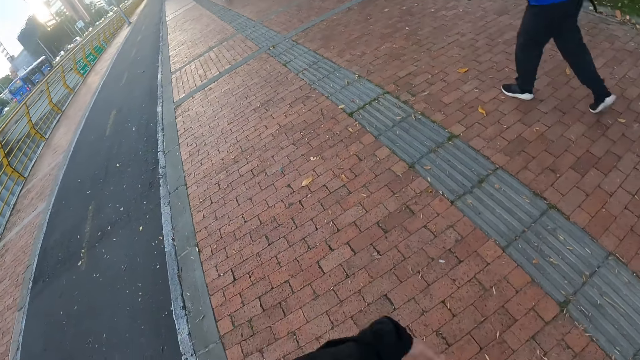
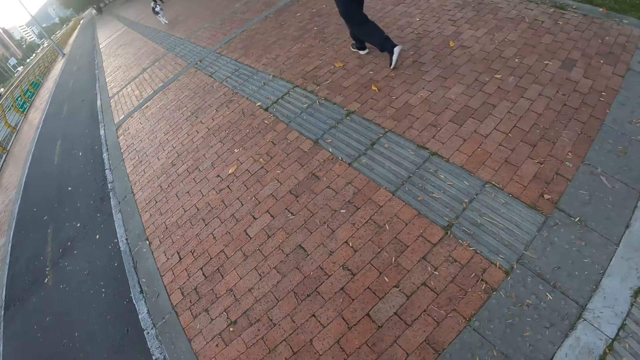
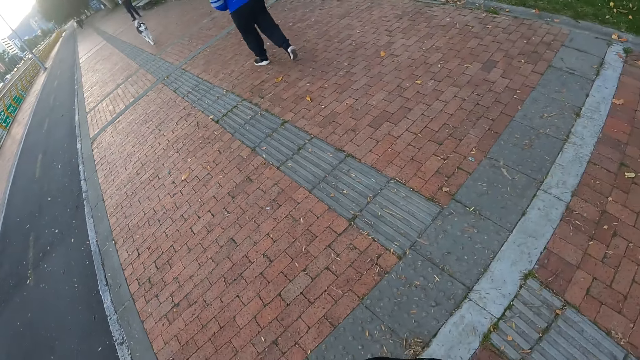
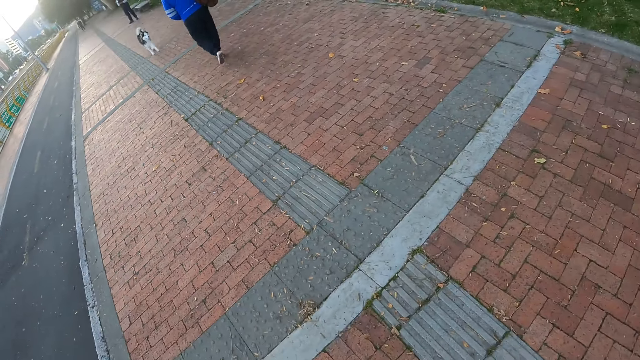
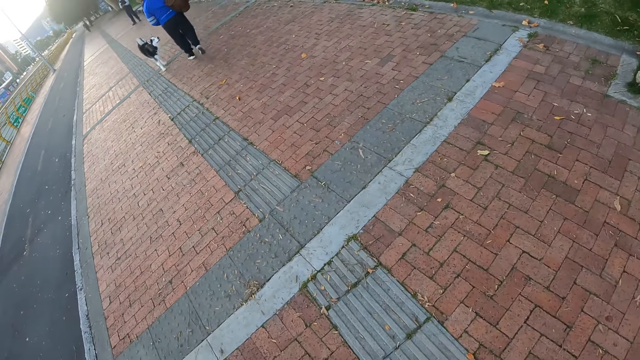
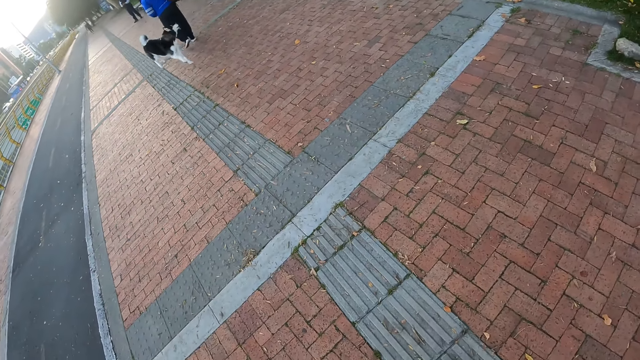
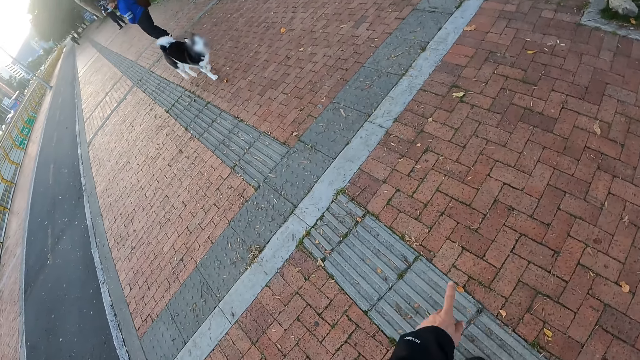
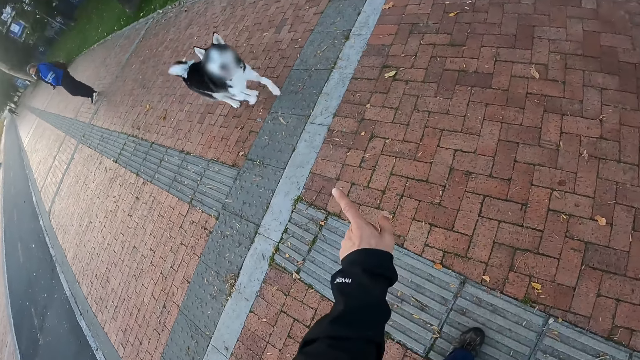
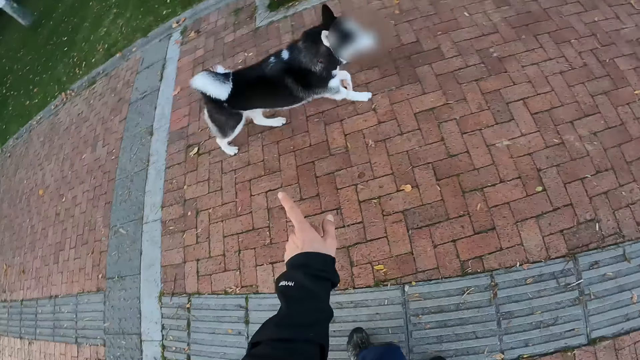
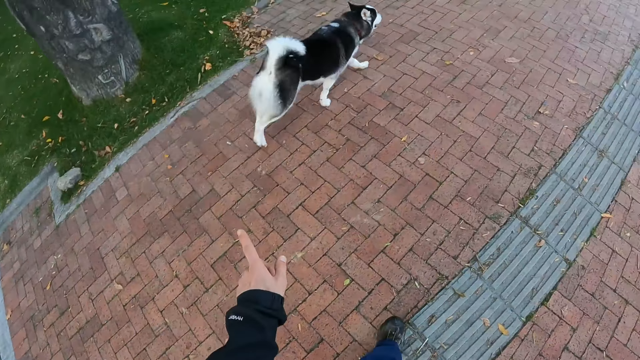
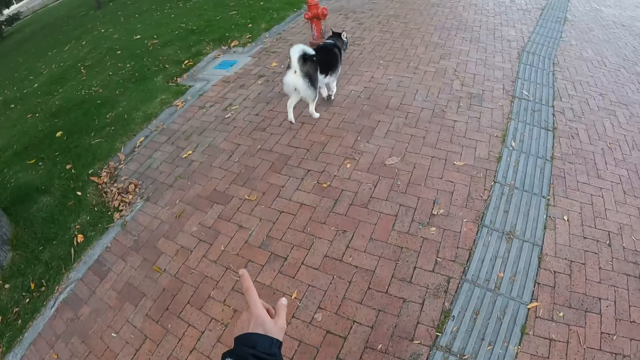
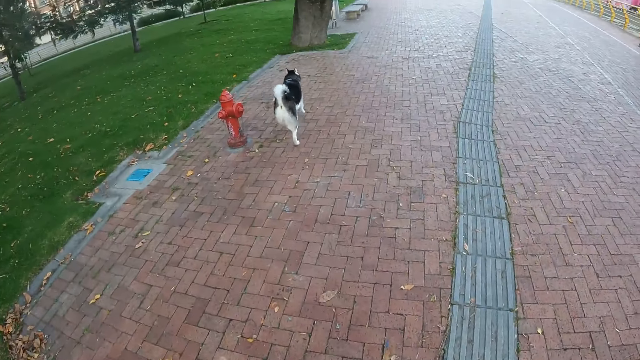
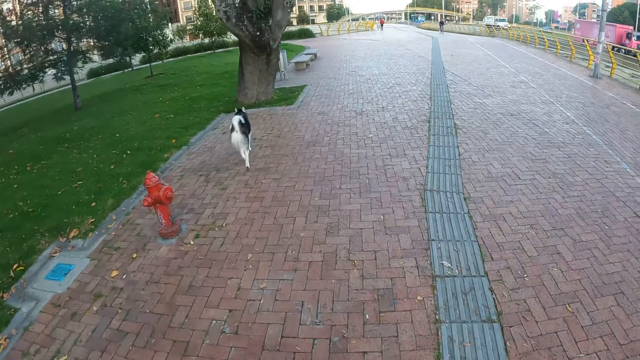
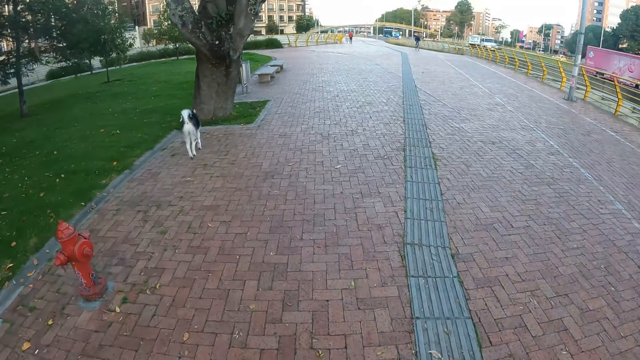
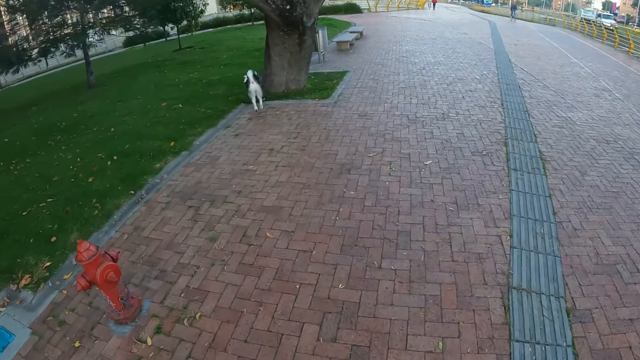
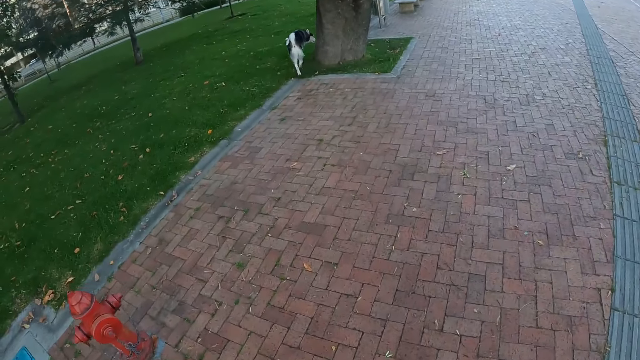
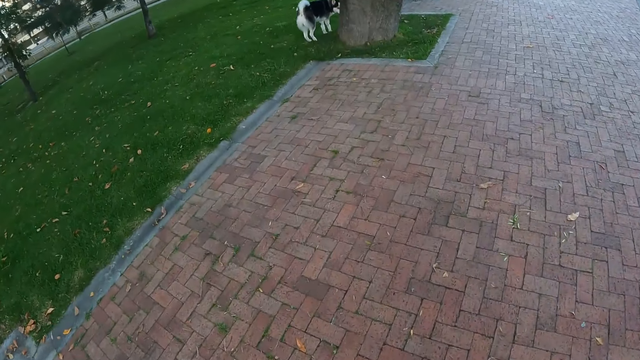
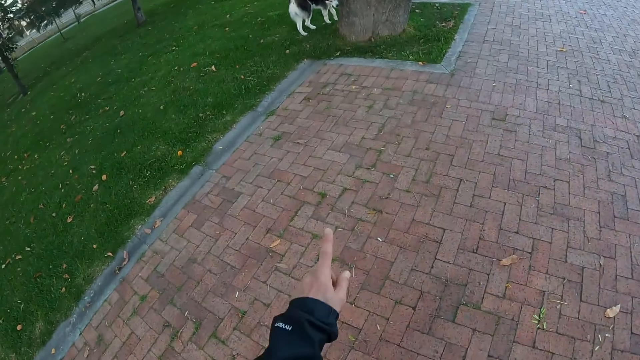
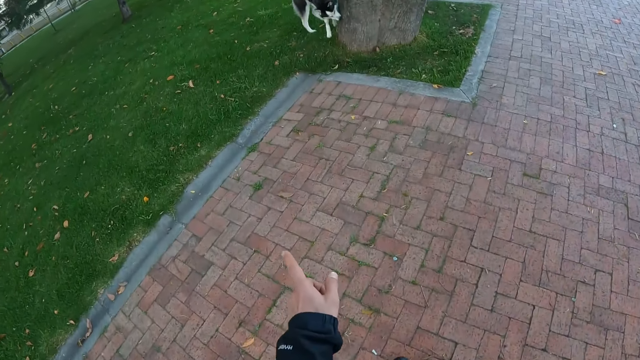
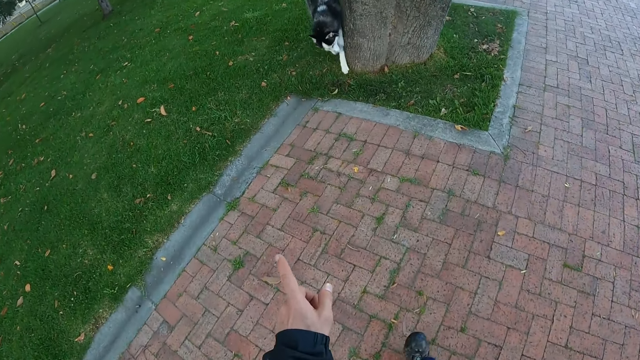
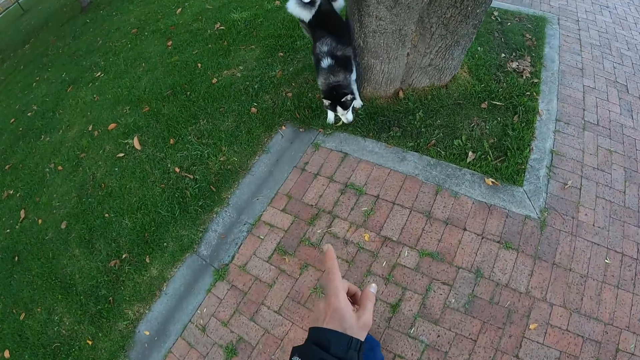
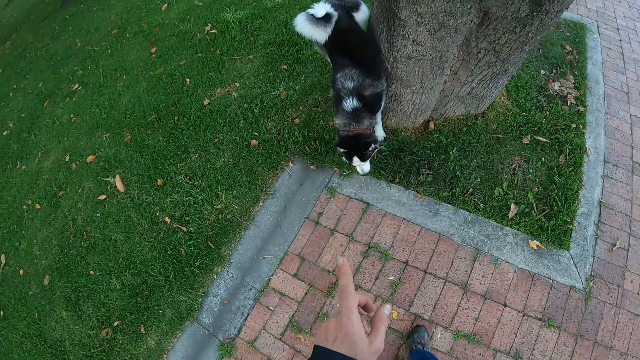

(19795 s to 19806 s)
The camera wearer turns around on the pedestrian path. The dog jumps at the woman. The camera wearer points at the dog with his left hand index finger. He walks on the pedestrian path in the street and points with his left hand index finger on the street. The dog leans against a tree trunk.

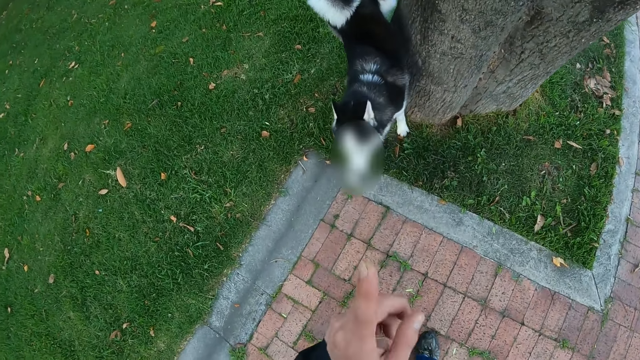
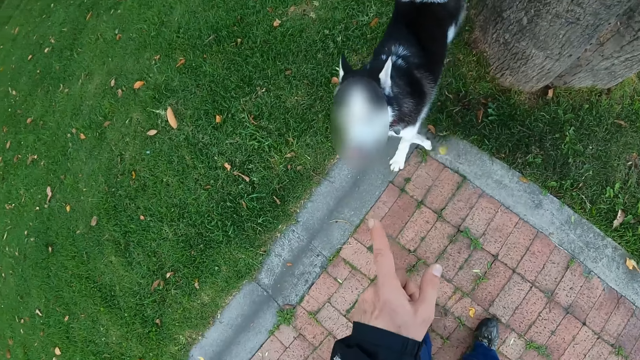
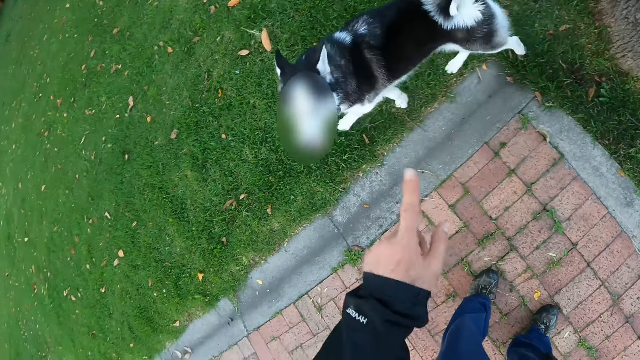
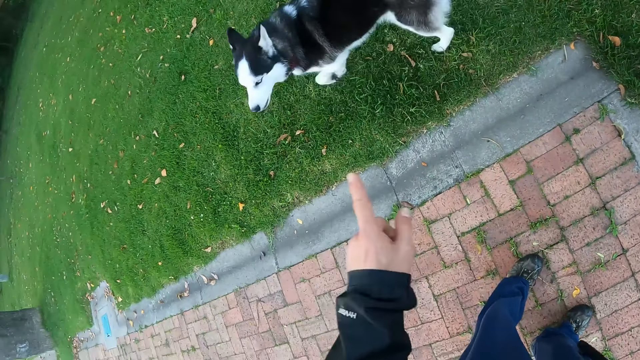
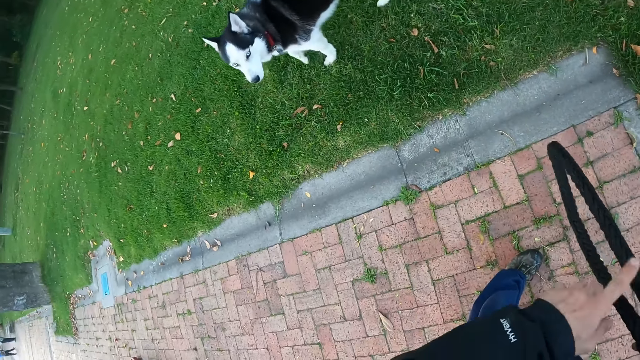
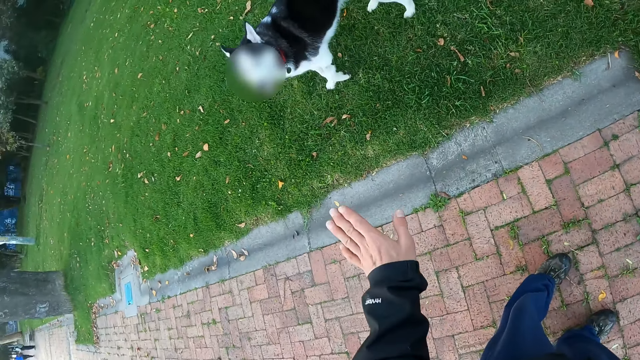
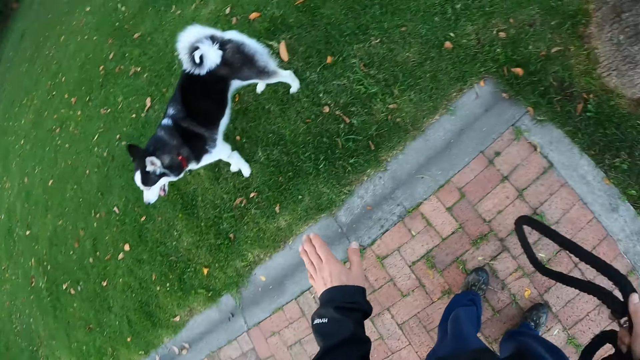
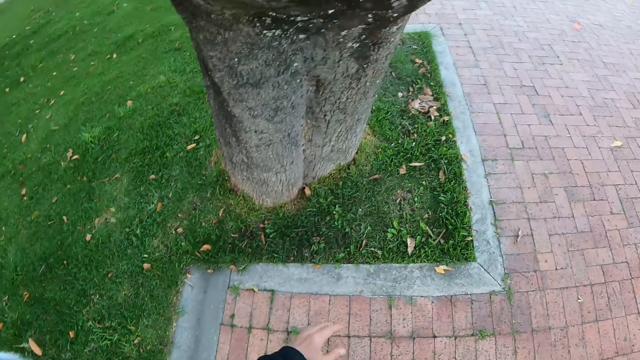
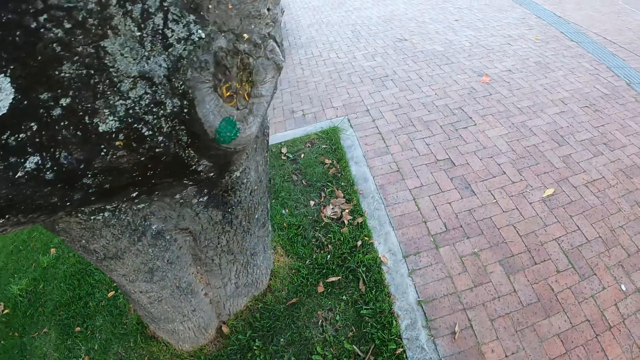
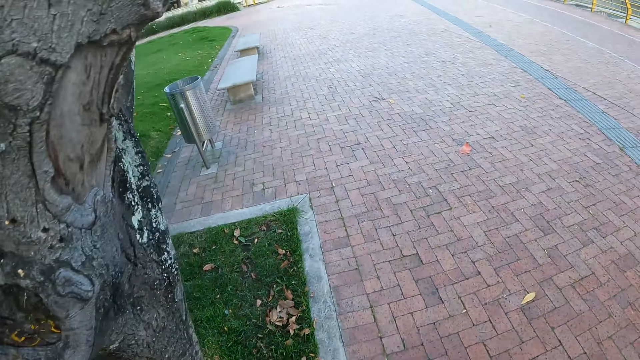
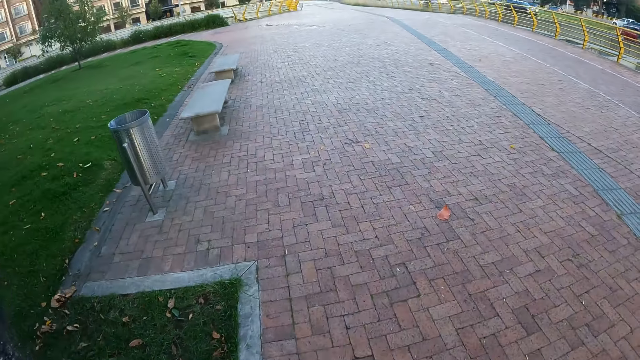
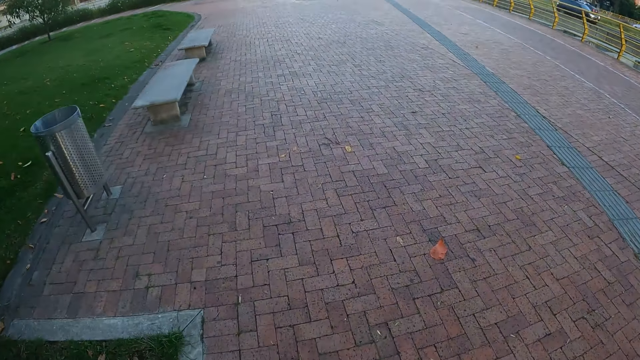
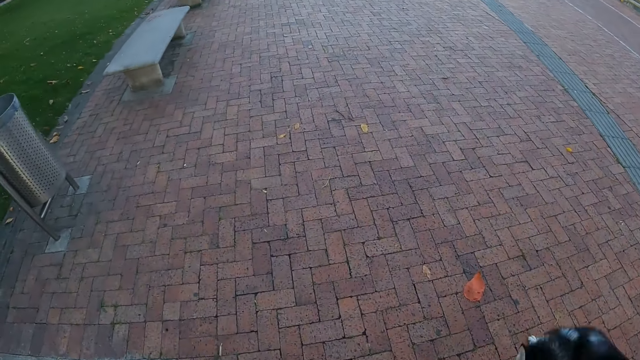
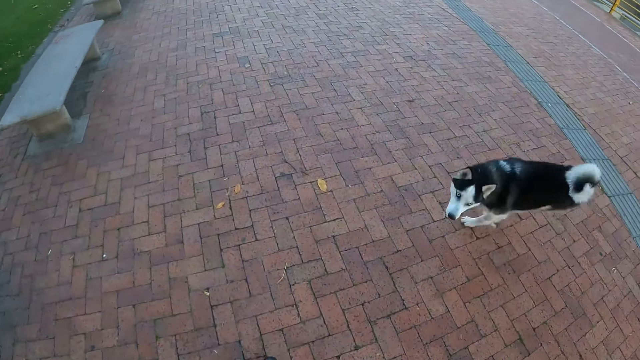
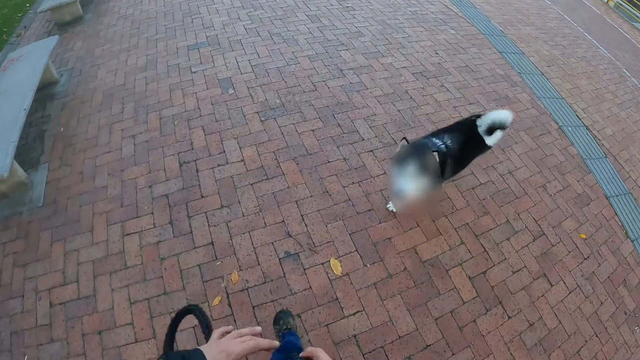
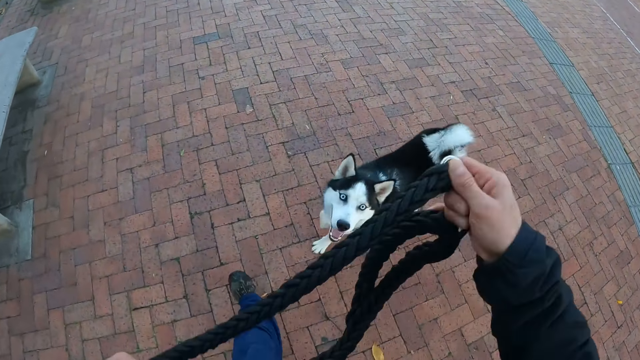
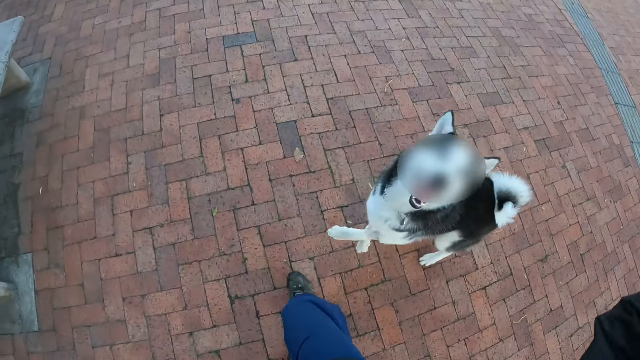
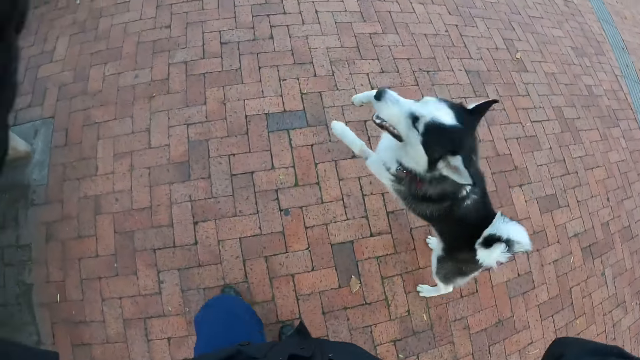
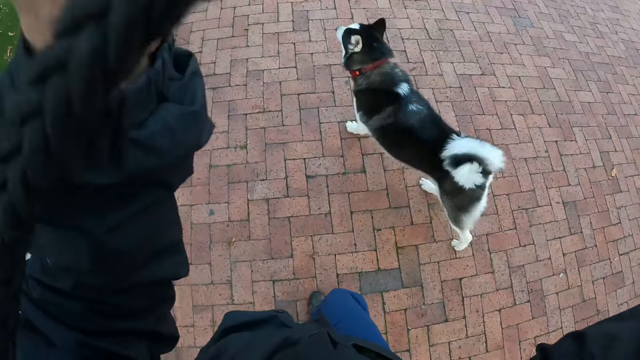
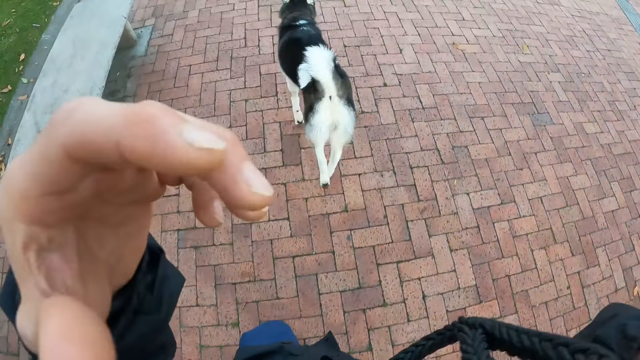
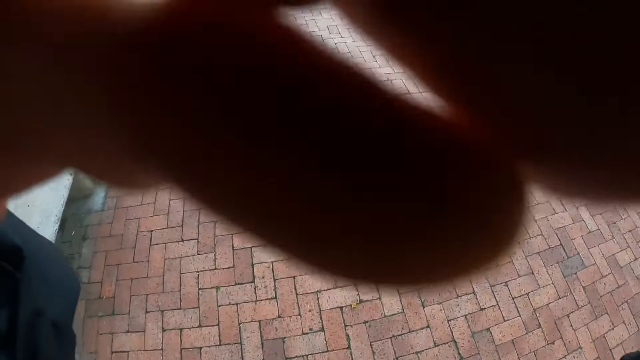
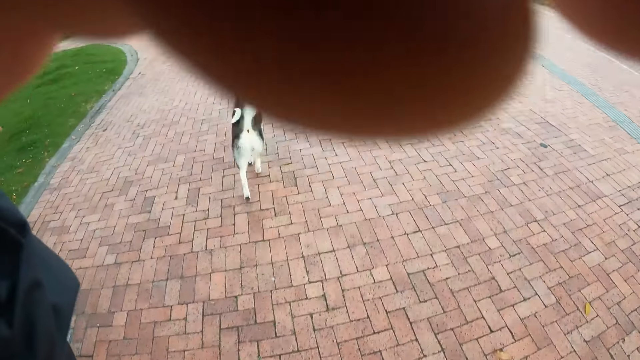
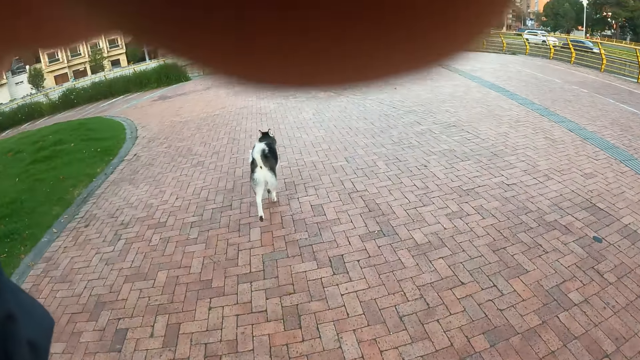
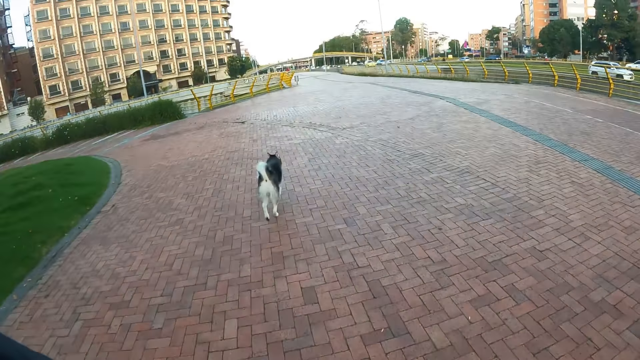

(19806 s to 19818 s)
The camera wearer makes gestures with his left hand. He points at the dog with the left hand index finger. He holds the dog leash with the right hand. He moves his left hand in the street. He walks on the pedestrian path in the street. He raises the leash in both hands. The dog jumps at the camera wearer. The camera wearer holds the dog leash with both hands on the pavement. He moves his left hand in the street.
